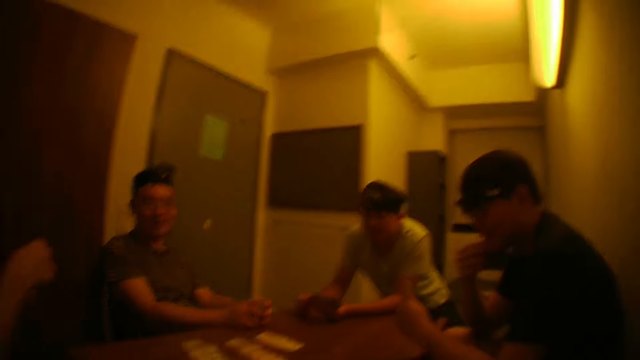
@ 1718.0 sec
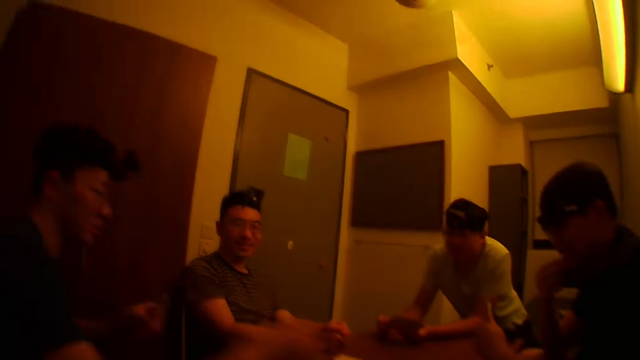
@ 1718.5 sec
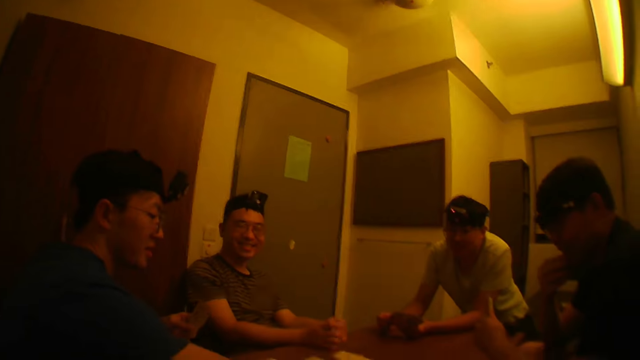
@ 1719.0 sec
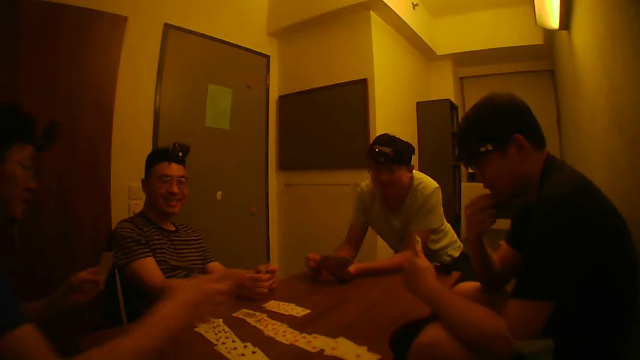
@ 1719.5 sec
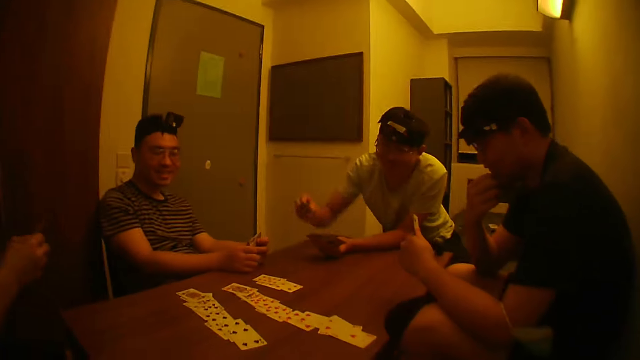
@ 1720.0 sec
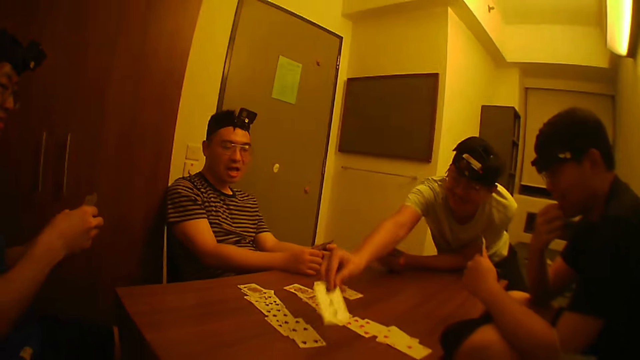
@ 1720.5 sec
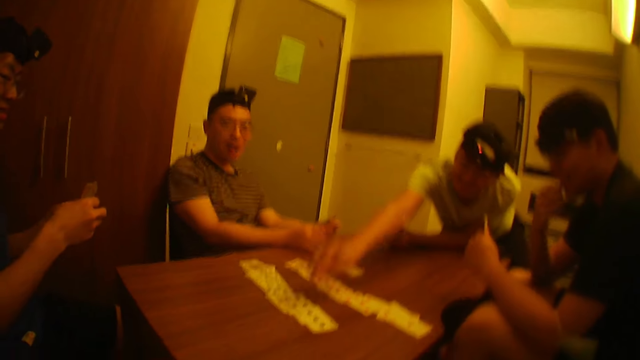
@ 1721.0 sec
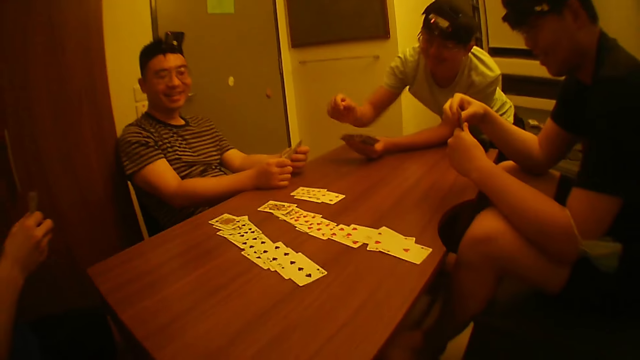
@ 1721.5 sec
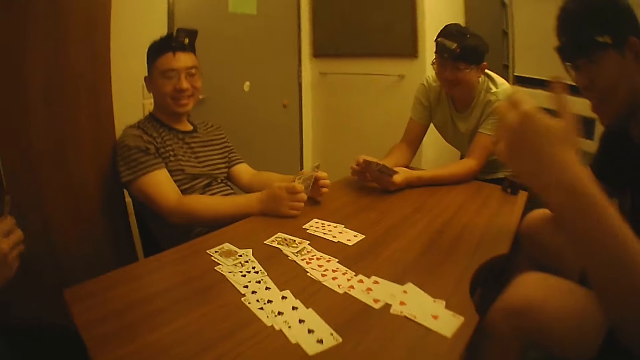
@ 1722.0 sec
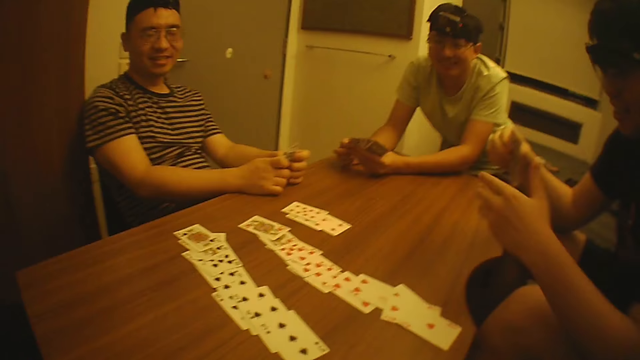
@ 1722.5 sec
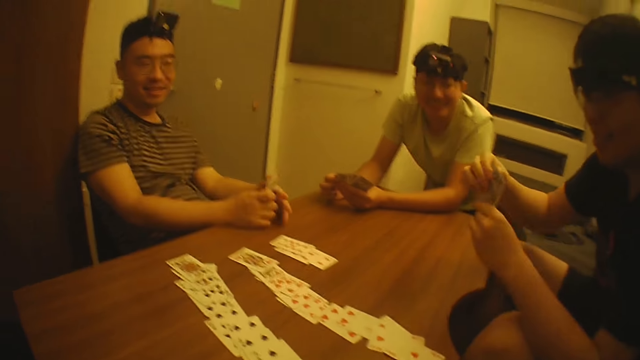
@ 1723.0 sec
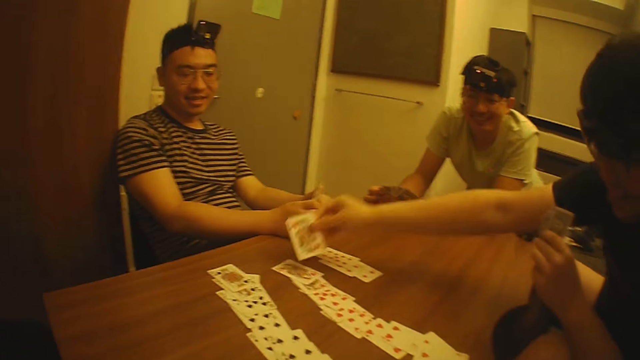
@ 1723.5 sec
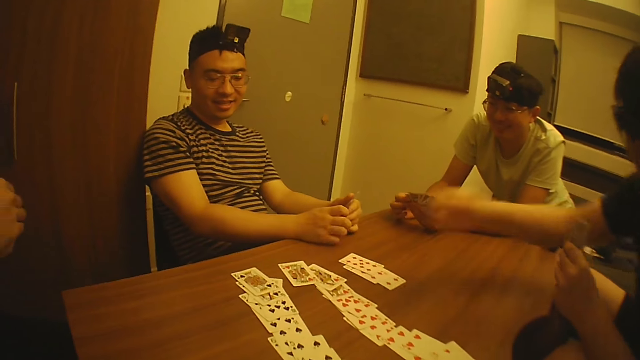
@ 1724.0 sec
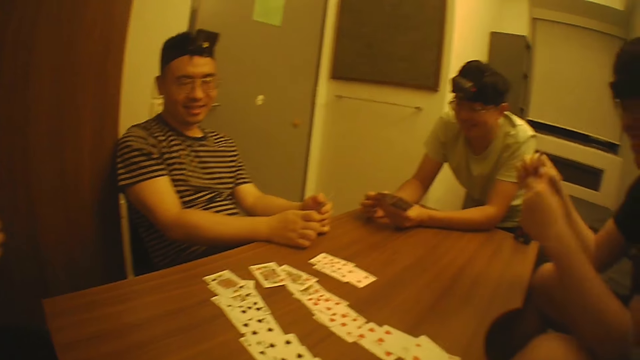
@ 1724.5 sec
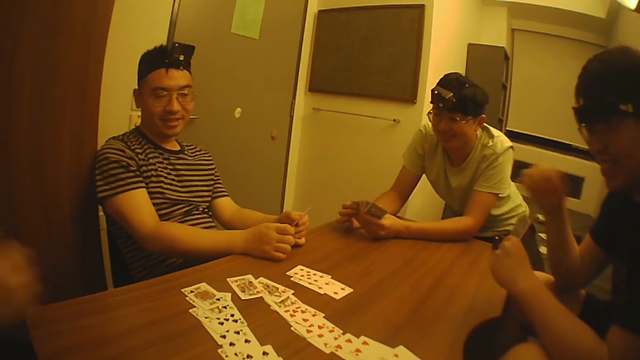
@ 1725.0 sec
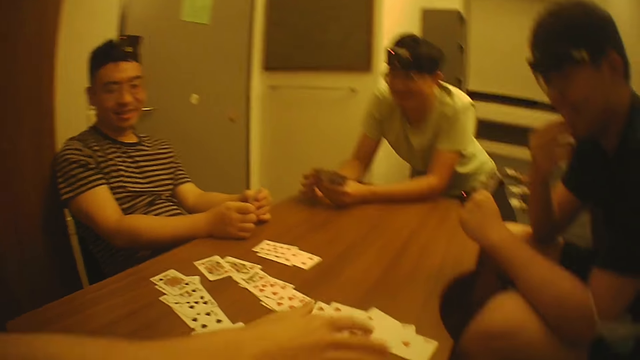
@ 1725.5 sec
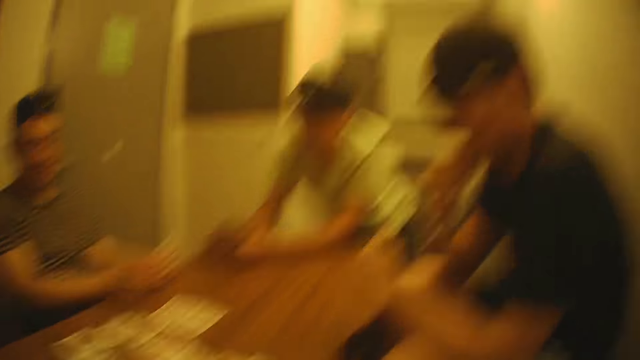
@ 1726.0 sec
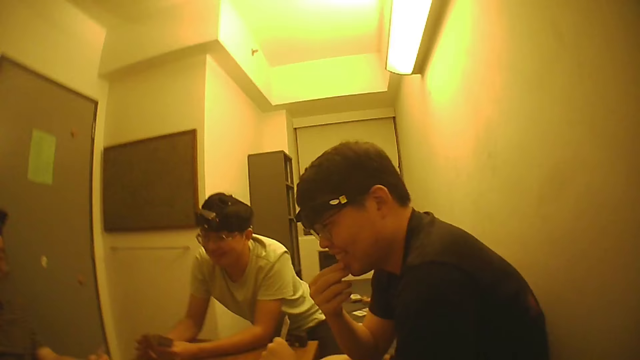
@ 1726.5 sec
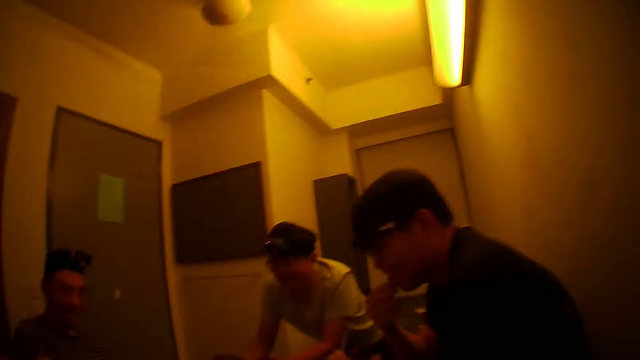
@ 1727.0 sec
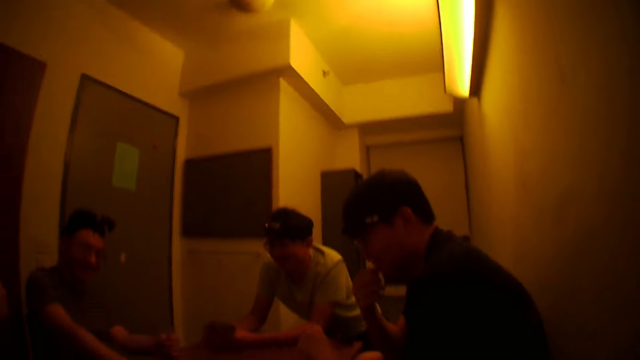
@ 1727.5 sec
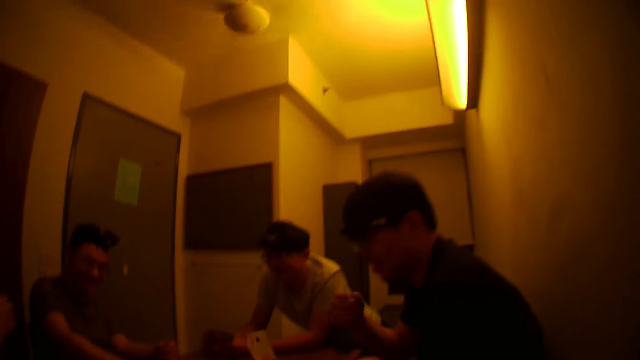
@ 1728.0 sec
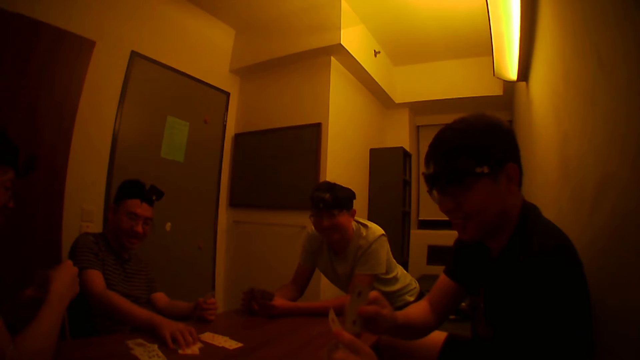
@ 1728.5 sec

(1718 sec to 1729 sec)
A man puts another card on the table with his right hand. Another man picks up another card on the table with his right hand. A third man puts a card on the table. A fourth man puts another card on the table with his right hand. The camera wearer interacts with the first man. They move cards on the table.

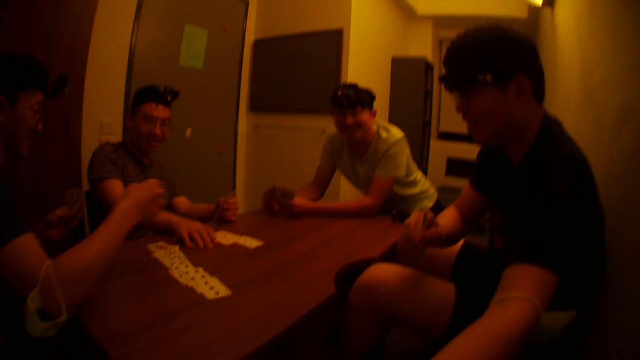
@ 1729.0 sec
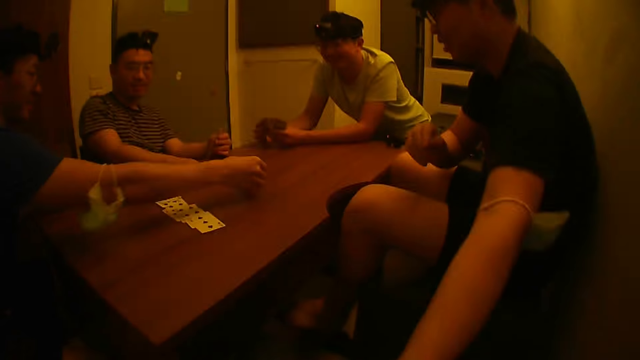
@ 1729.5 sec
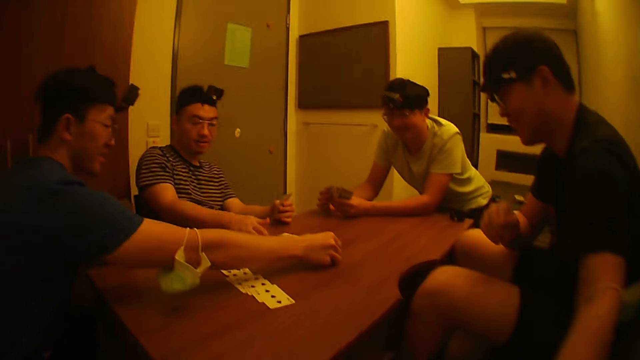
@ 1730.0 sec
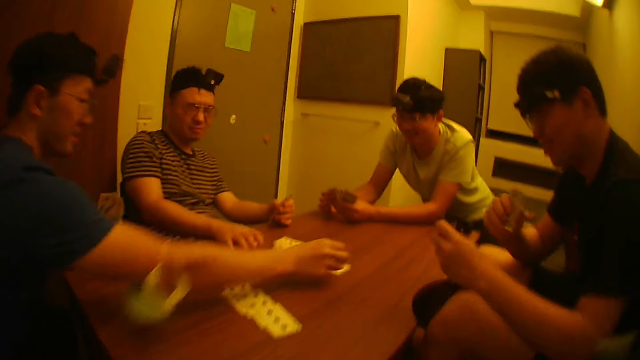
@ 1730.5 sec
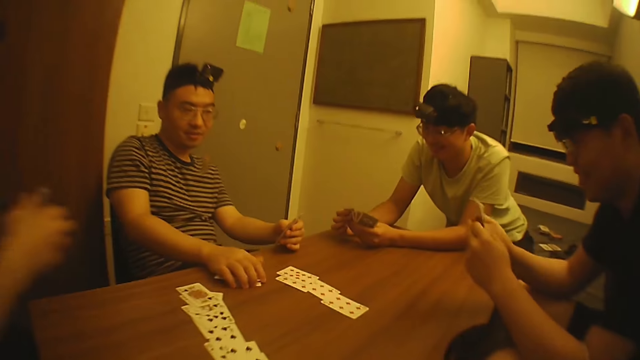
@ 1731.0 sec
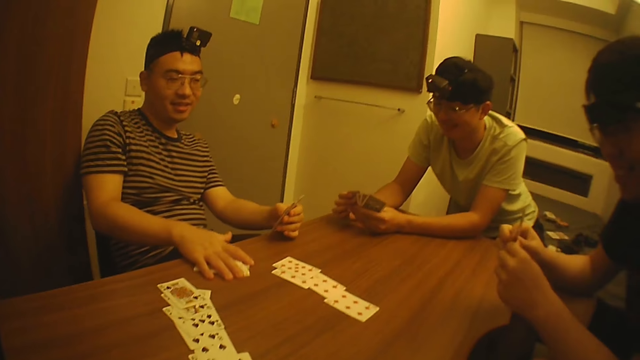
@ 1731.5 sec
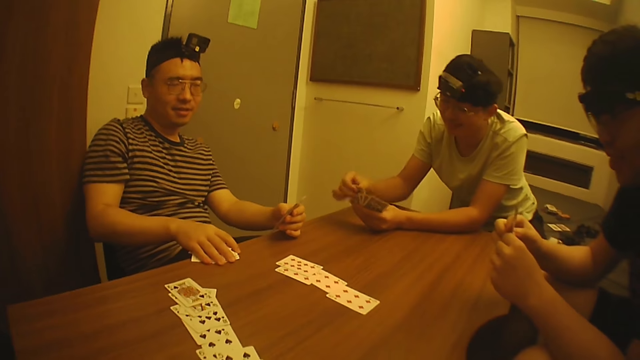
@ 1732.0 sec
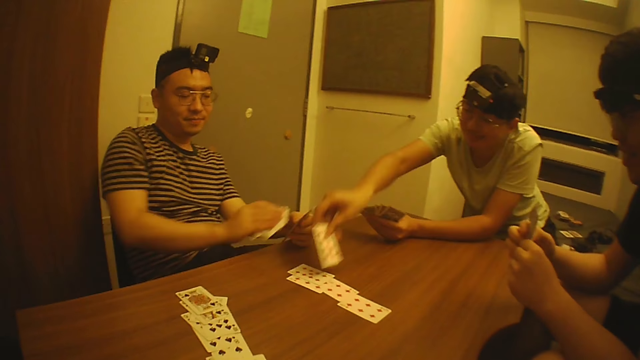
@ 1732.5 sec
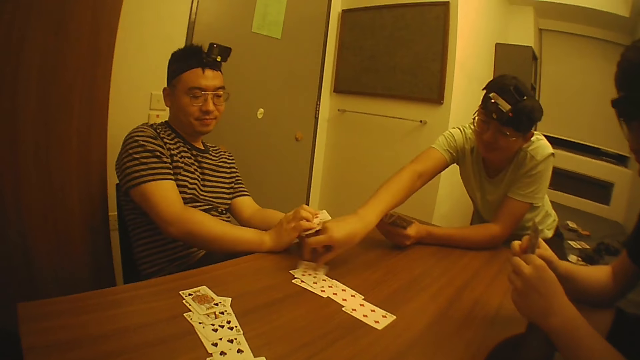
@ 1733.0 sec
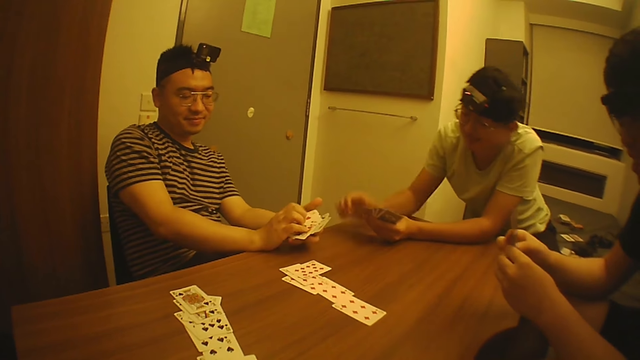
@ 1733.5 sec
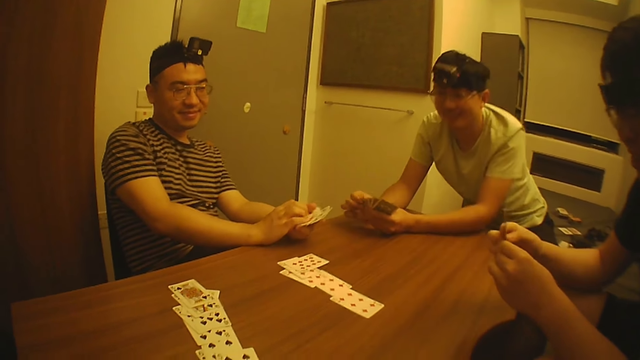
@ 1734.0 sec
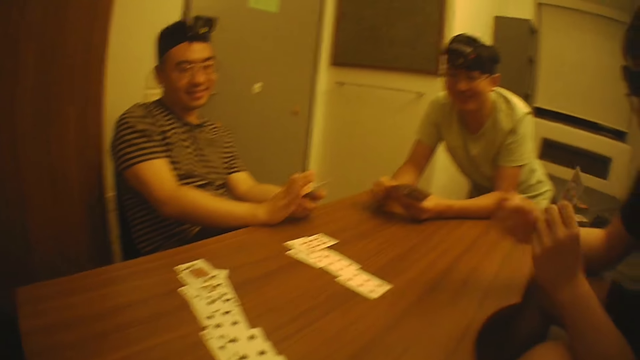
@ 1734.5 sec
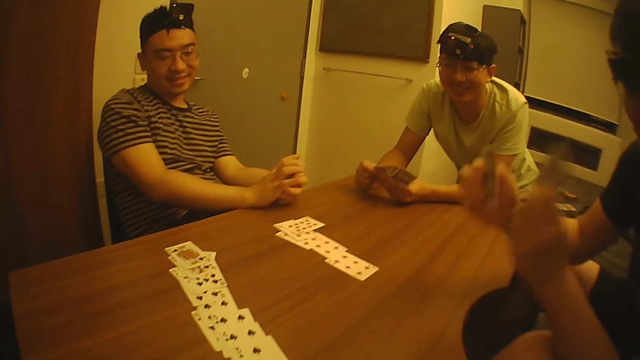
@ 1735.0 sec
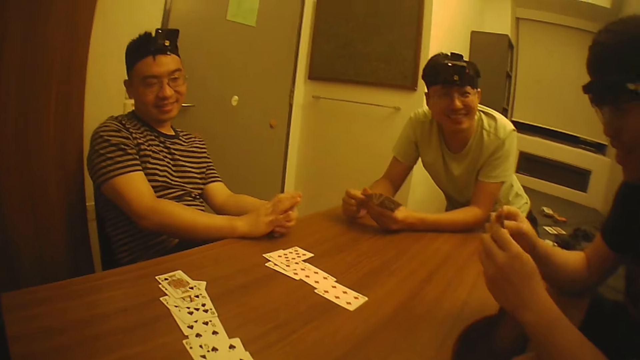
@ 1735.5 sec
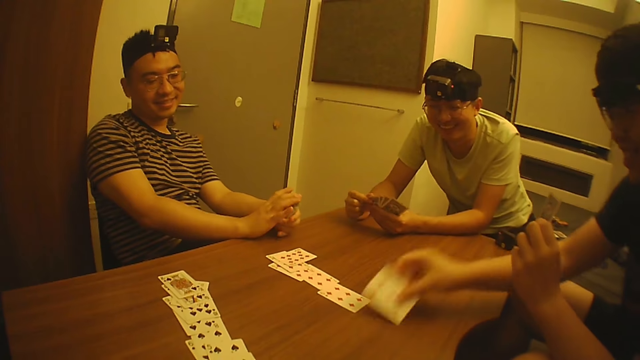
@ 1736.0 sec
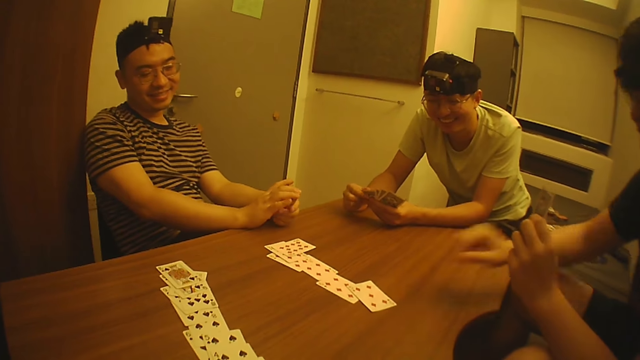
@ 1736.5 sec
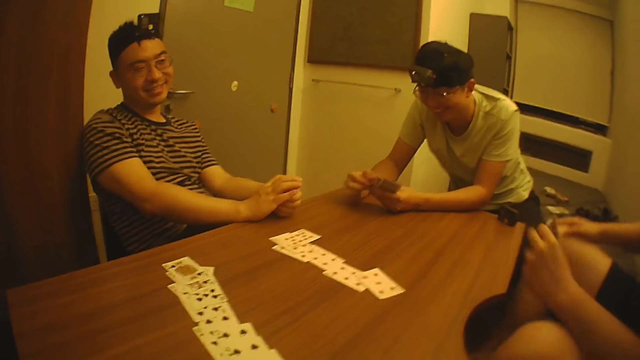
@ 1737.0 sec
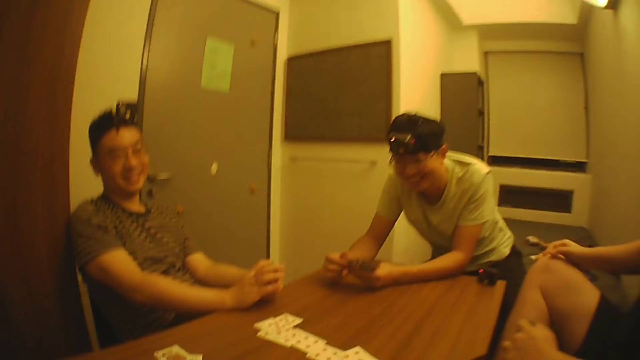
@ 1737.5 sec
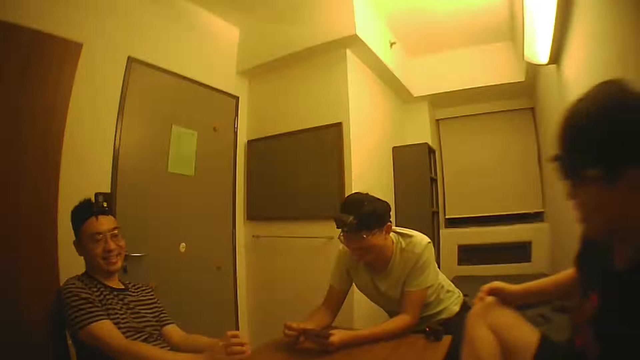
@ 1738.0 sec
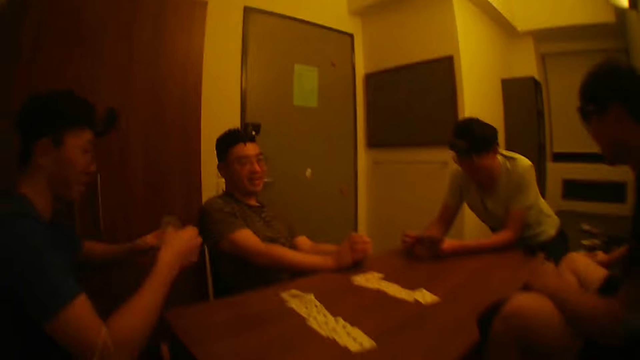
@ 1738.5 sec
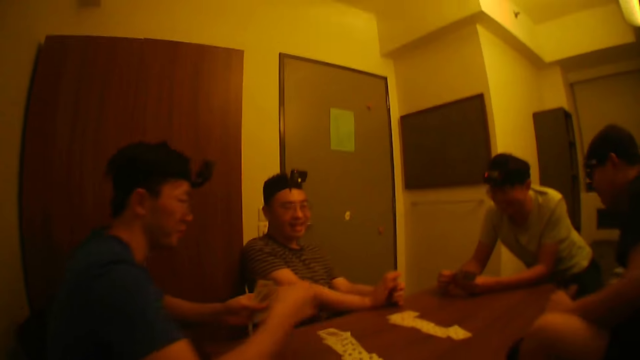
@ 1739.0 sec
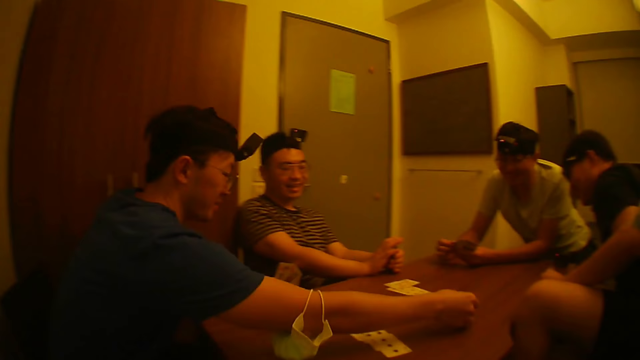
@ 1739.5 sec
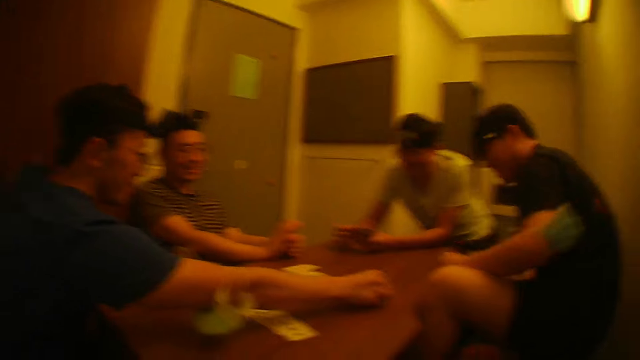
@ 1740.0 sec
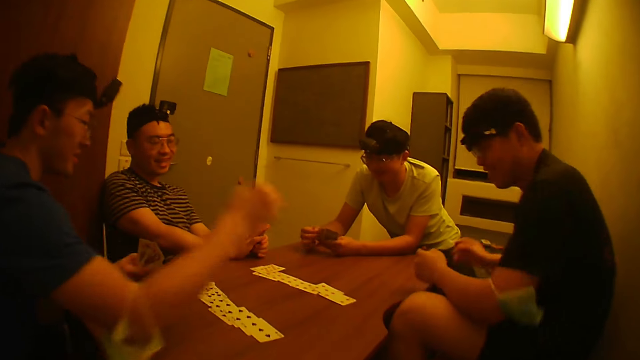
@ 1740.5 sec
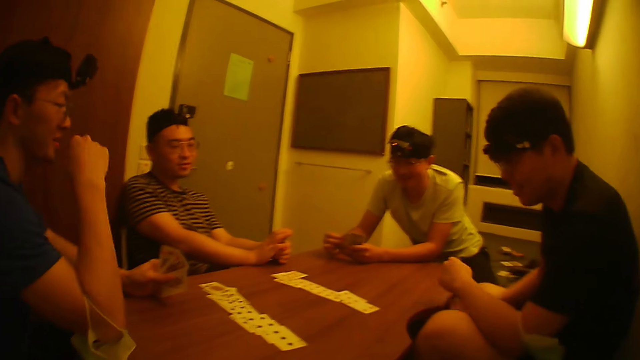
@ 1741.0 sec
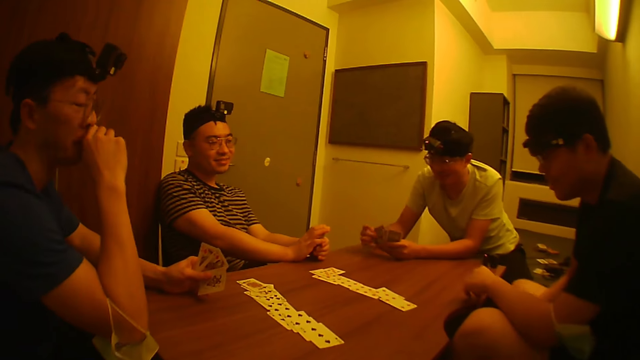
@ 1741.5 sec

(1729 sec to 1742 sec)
A man puts another card on the table with his right hand. Another man packs some cards on the table with his right hand. A third man takes the cards. A fourth man puts another card on the table with his right hand. The camera wearer interacts with a fifth man. The fifth man puts another card on the table with his right hand. The first man puts another card on the table with his right hand.
